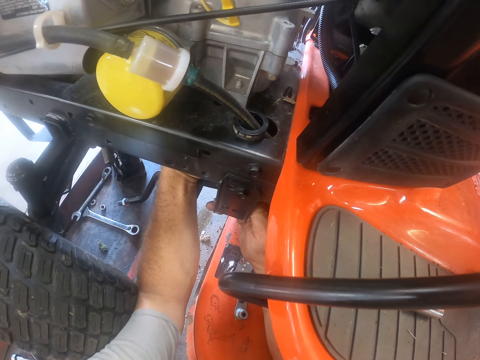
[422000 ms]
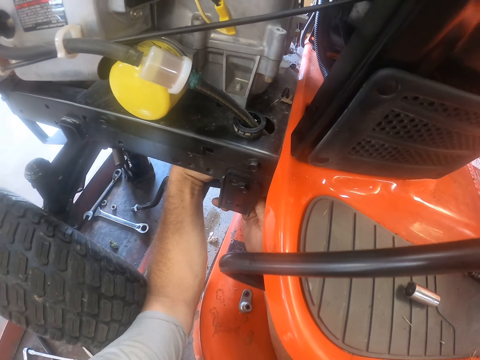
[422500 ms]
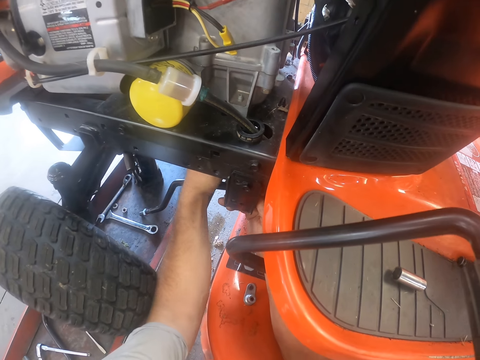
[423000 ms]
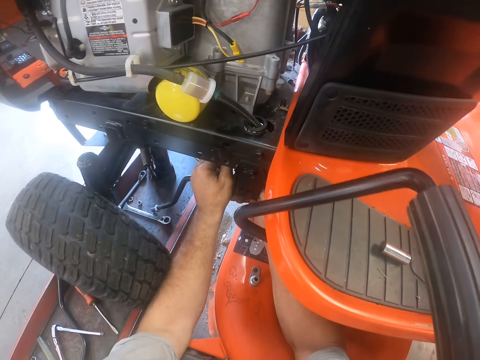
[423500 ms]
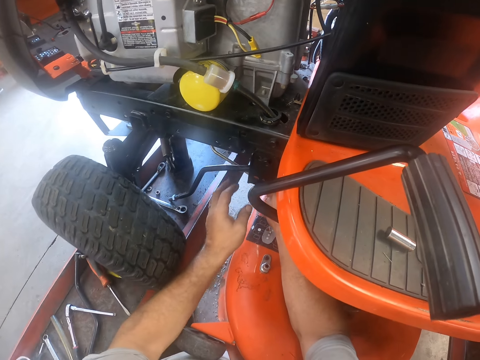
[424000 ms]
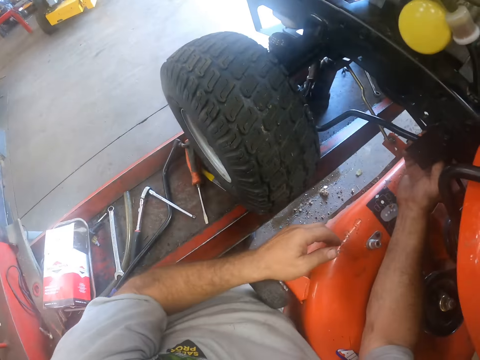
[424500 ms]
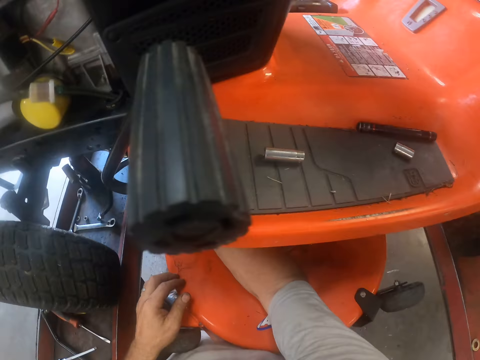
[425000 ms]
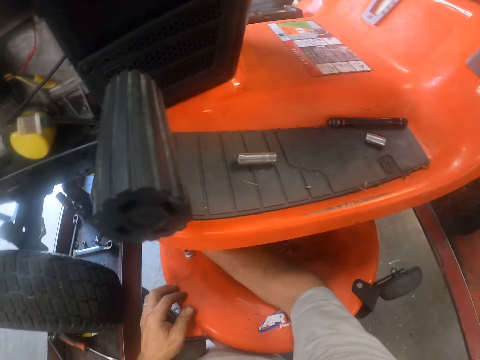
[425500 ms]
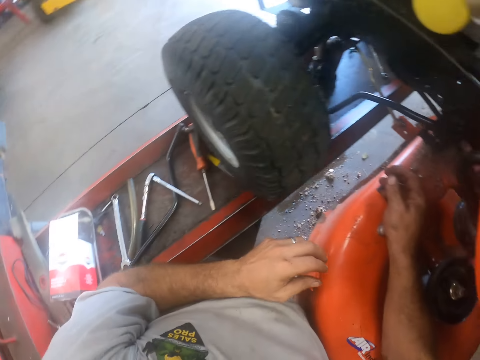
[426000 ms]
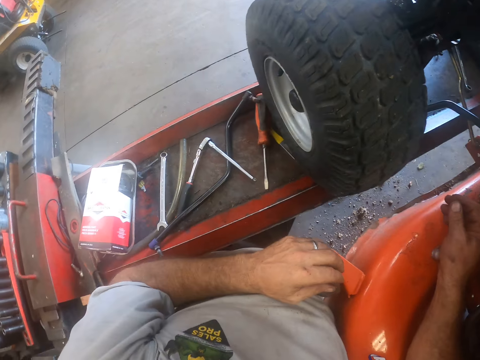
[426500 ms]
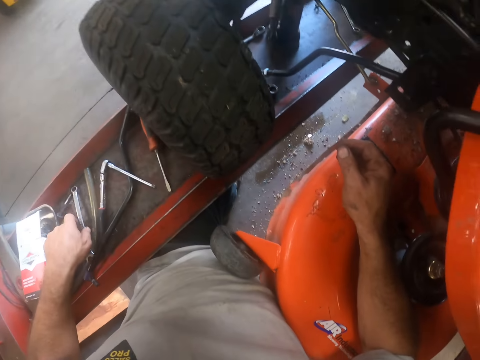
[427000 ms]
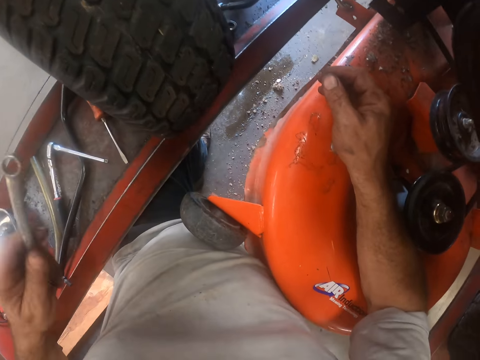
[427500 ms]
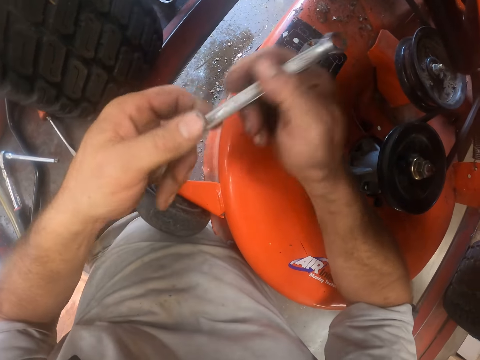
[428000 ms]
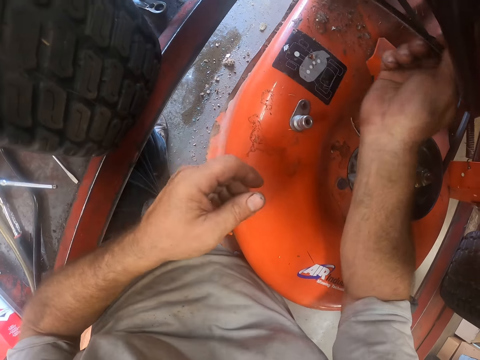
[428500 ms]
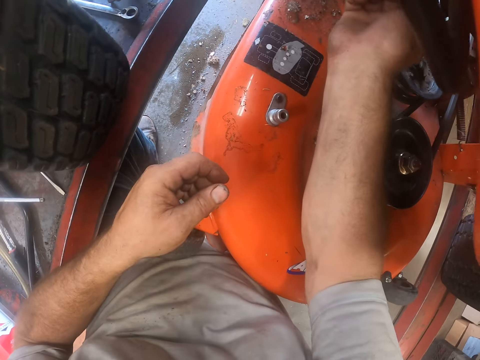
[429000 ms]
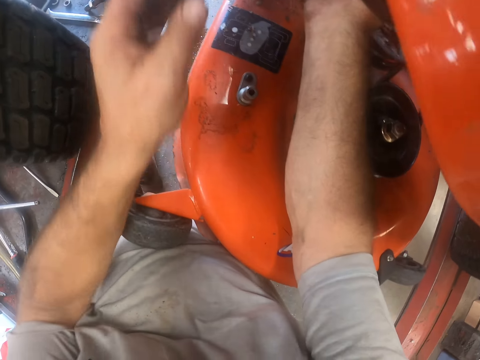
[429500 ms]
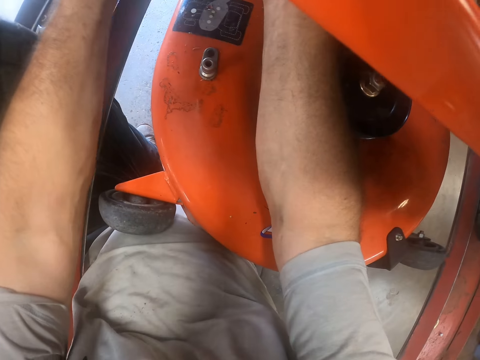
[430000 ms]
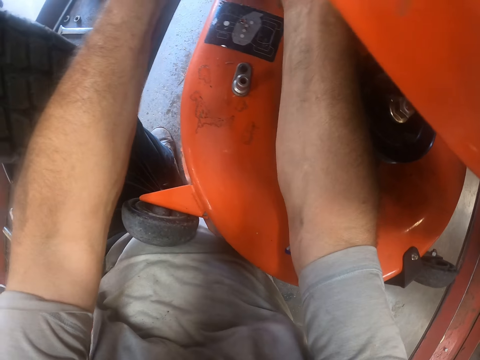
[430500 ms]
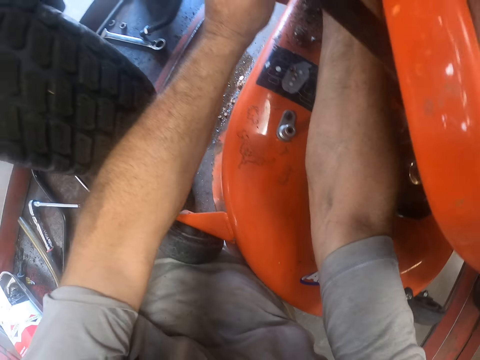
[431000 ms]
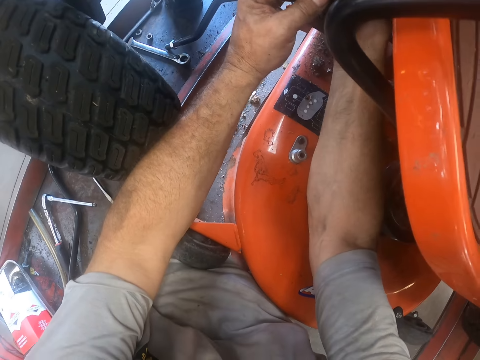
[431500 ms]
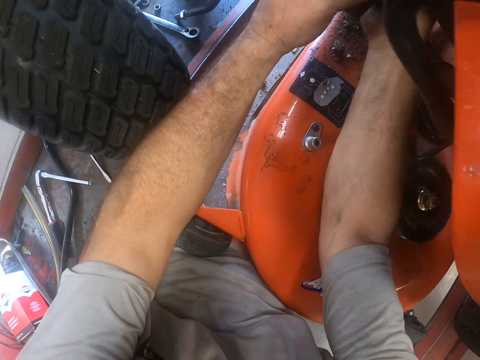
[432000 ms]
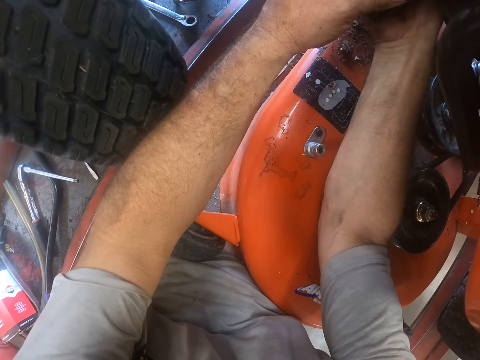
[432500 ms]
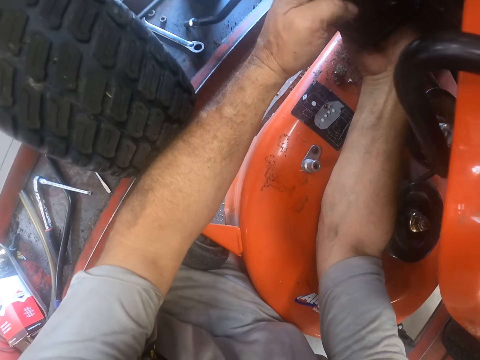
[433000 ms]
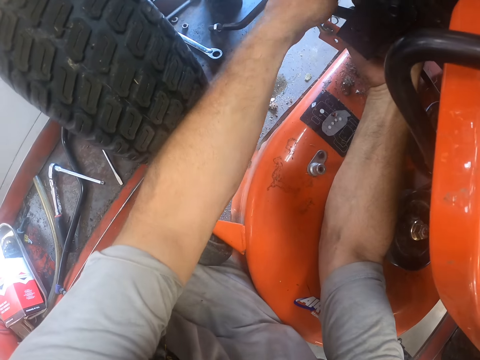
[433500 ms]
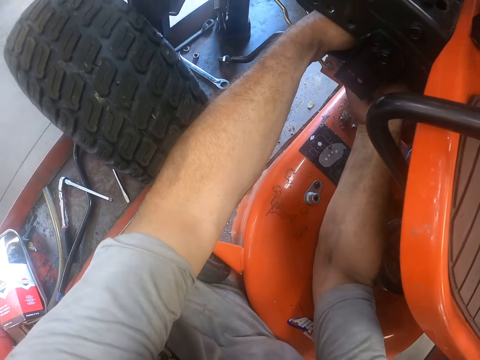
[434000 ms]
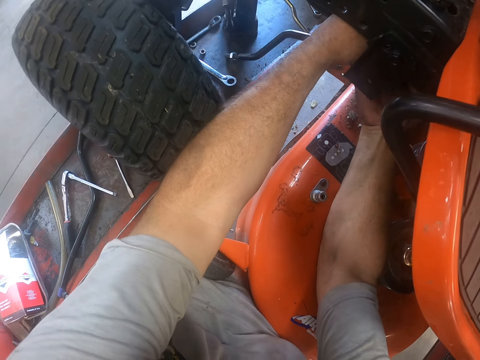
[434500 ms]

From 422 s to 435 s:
The camera wearer turns around. He picks up the spanner from the workshop lift with his left hand. He passes the spanner to his right hand. He tightens the tie rod to the lawn tractor with the spanner. He adjusts the spanner on the lawn mower.

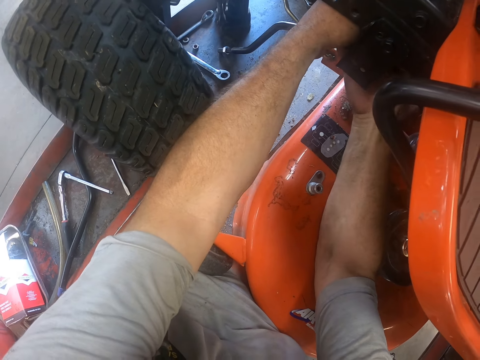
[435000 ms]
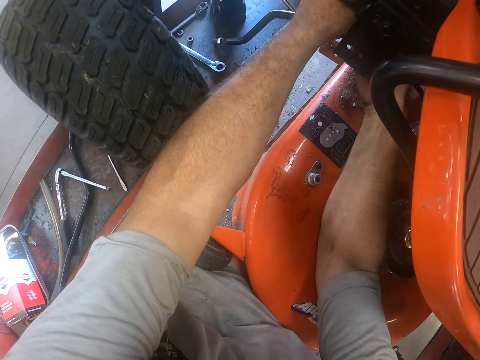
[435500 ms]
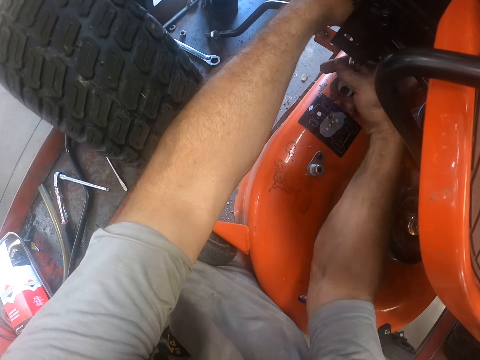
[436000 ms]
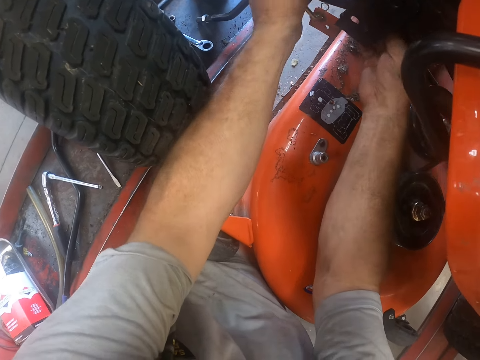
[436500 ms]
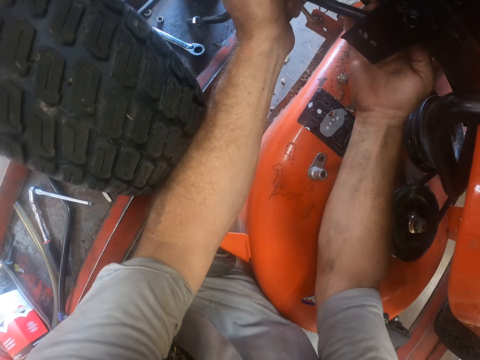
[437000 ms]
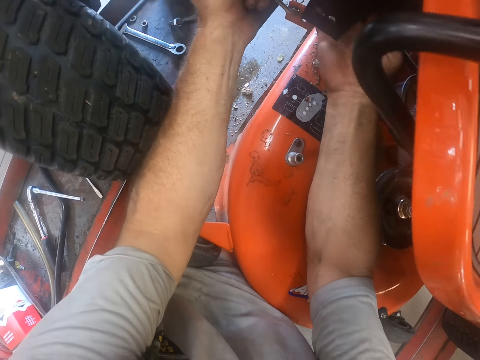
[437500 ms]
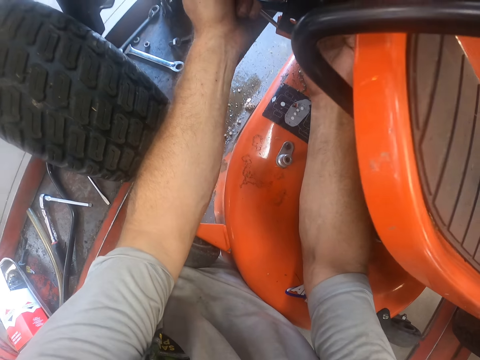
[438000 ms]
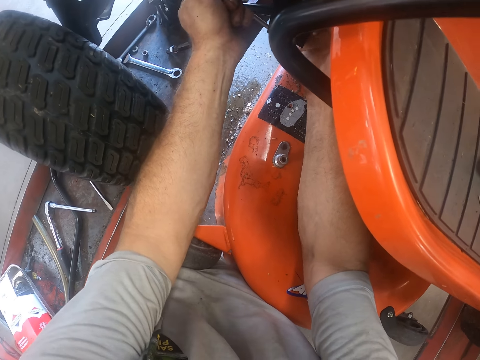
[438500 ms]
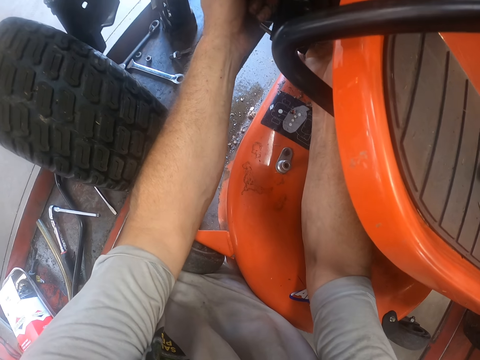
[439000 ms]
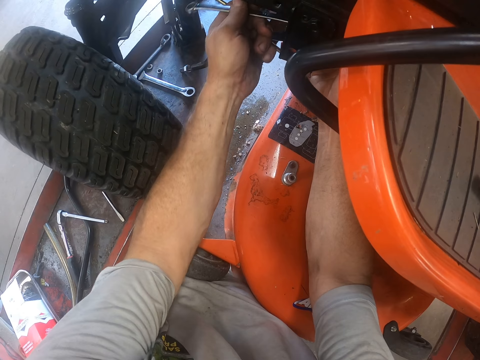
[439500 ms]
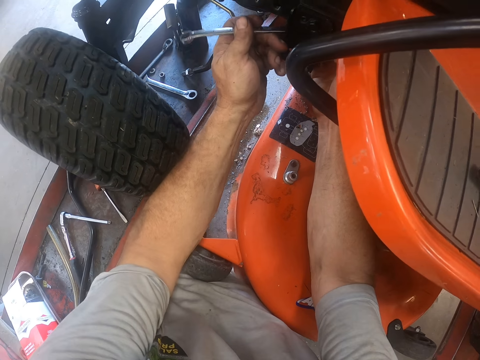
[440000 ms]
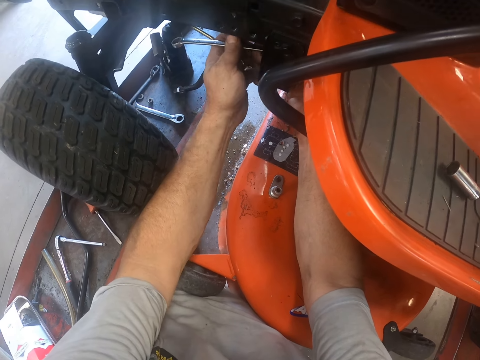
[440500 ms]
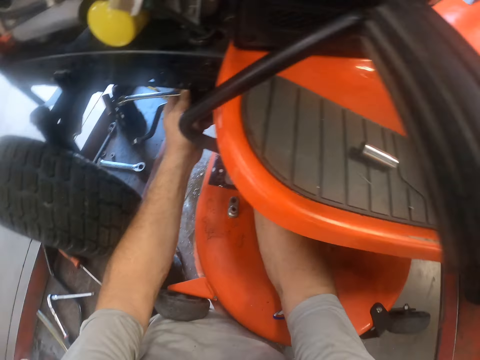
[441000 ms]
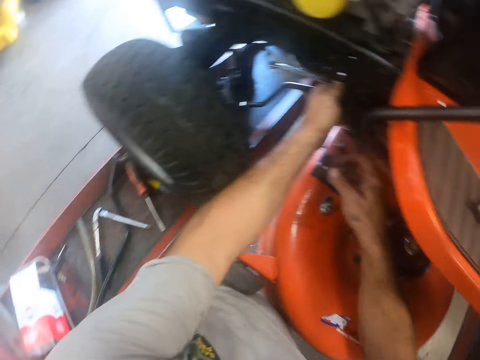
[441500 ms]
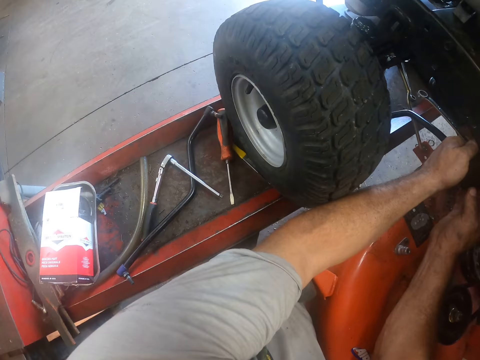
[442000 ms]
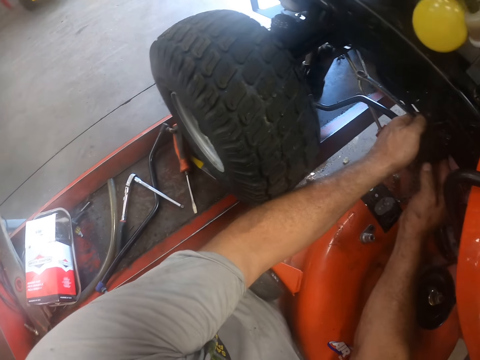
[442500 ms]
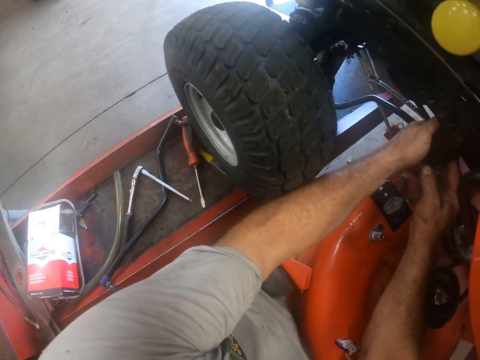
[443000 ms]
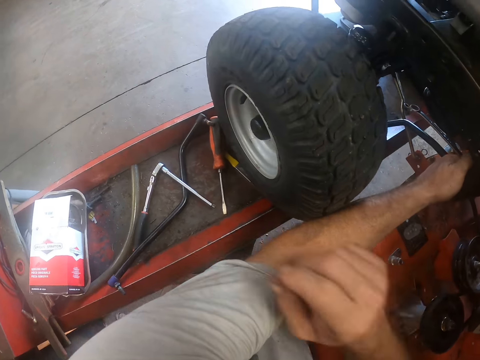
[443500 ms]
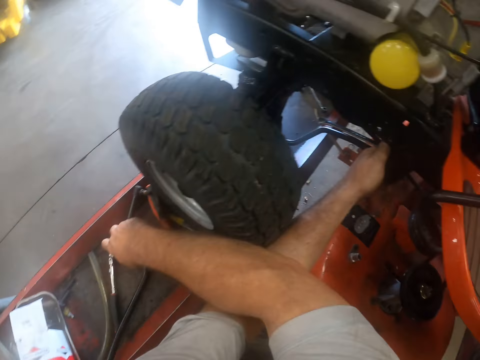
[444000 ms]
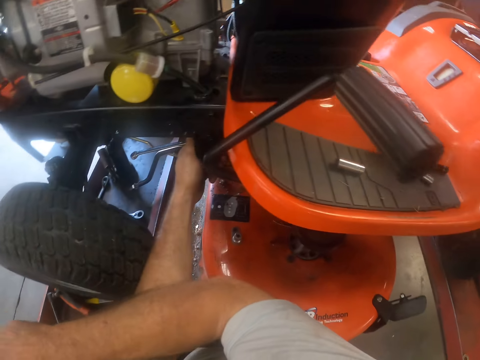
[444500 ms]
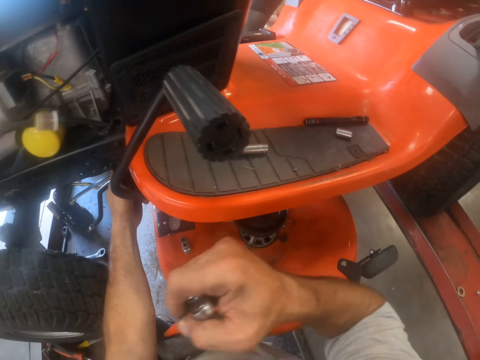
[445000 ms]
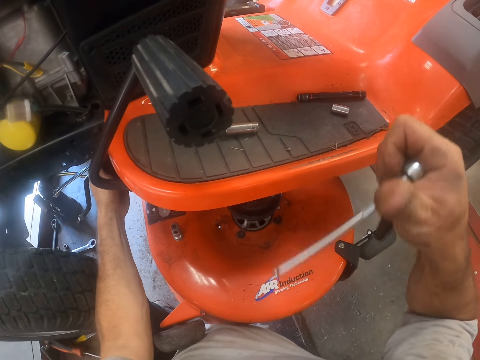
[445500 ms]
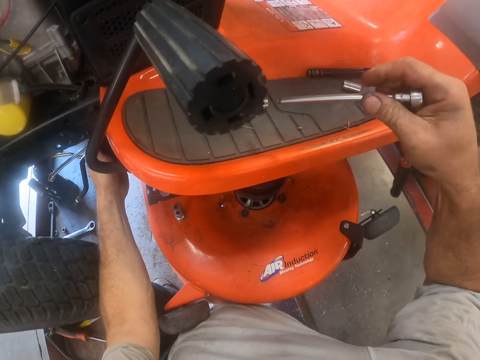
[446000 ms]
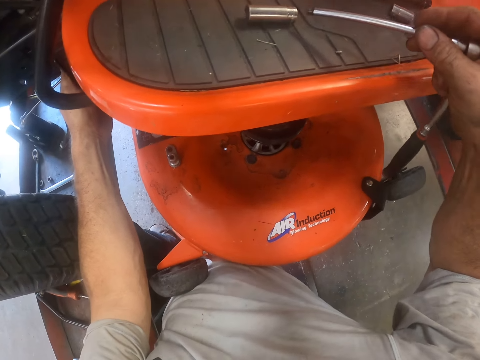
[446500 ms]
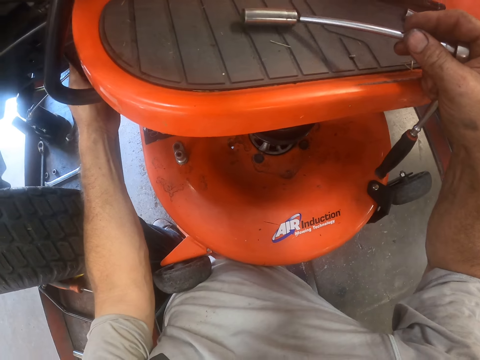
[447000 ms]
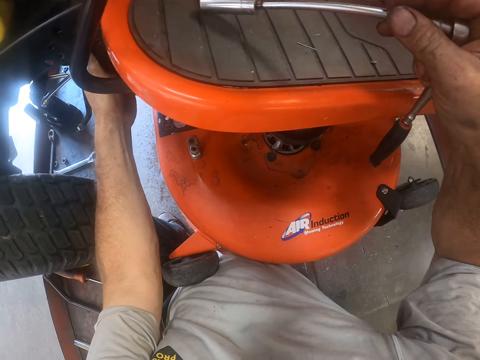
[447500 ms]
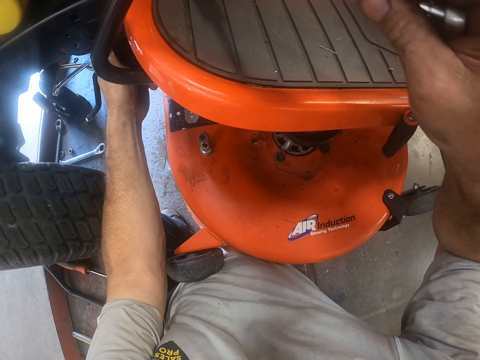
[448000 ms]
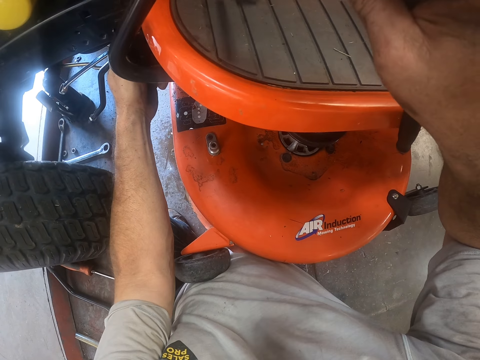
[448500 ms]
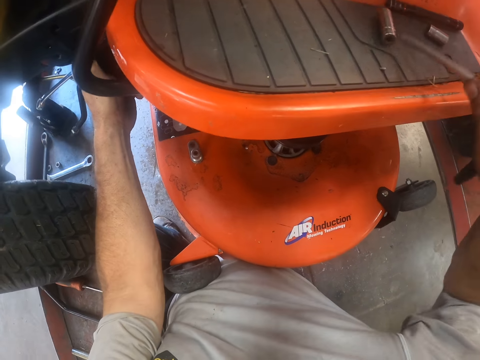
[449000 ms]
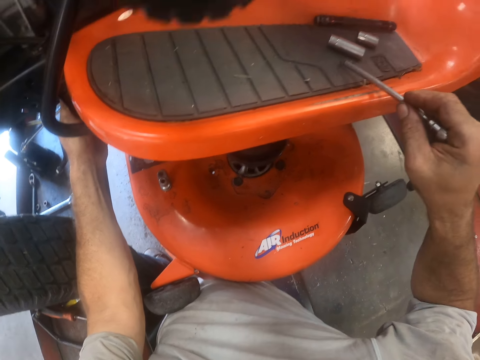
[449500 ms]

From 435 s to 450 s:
The camera wearer tightens something on the lawn mower. He picks up the torque wrench or ratchet handle from the workshop lift with his right hand. He picks the flank socket with the ratchet handle. He moves the bolt grip with the torque wrench.
